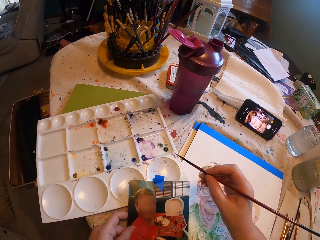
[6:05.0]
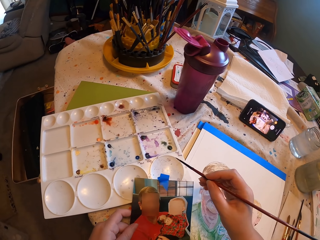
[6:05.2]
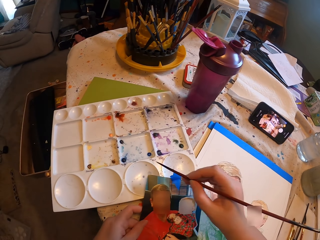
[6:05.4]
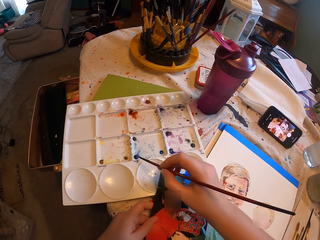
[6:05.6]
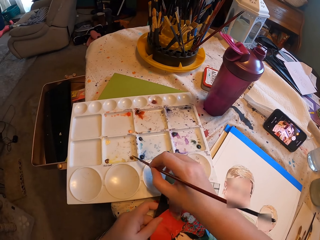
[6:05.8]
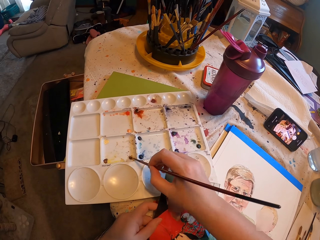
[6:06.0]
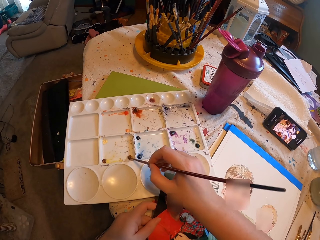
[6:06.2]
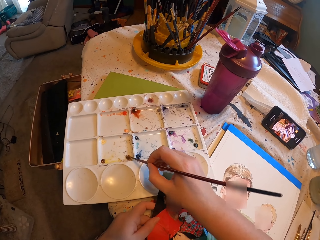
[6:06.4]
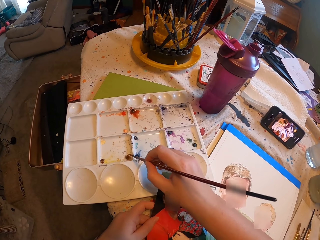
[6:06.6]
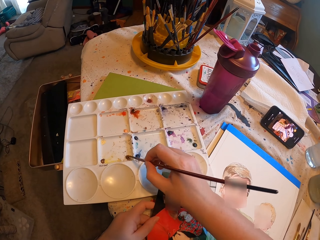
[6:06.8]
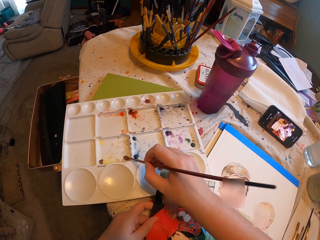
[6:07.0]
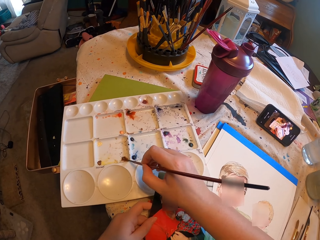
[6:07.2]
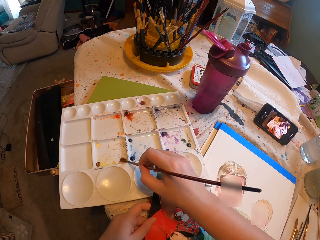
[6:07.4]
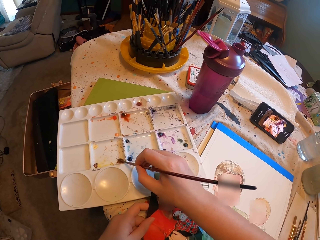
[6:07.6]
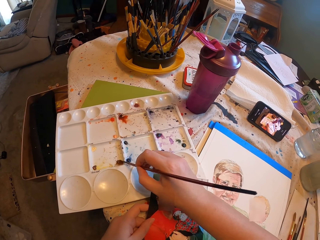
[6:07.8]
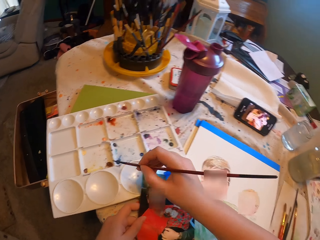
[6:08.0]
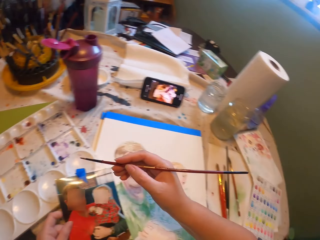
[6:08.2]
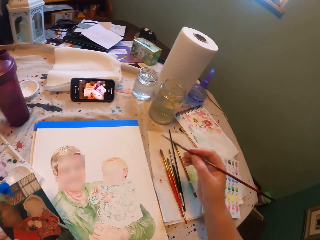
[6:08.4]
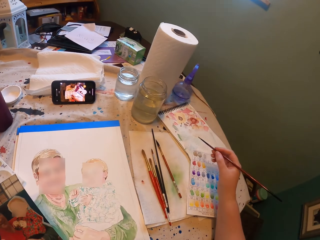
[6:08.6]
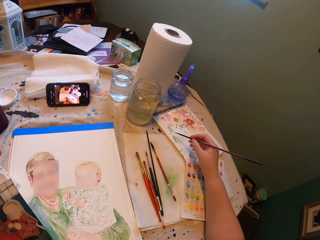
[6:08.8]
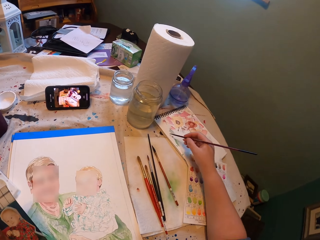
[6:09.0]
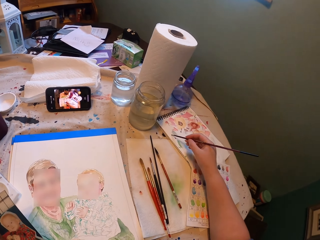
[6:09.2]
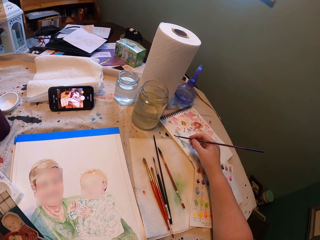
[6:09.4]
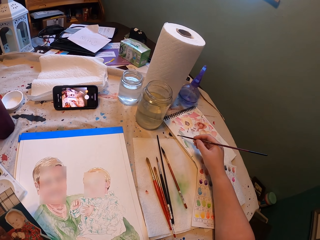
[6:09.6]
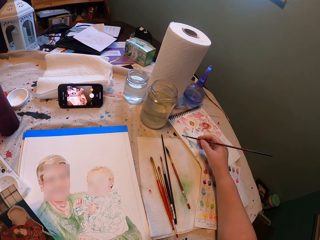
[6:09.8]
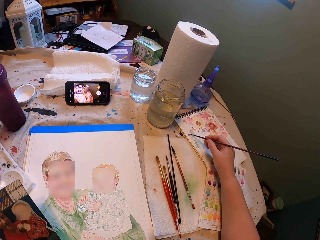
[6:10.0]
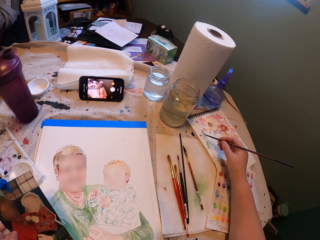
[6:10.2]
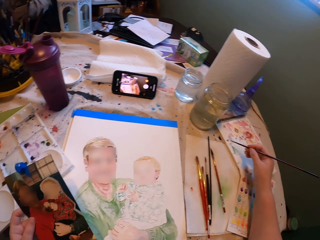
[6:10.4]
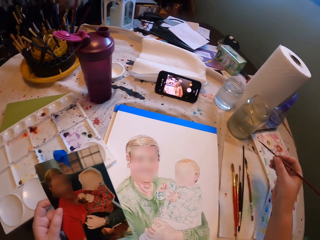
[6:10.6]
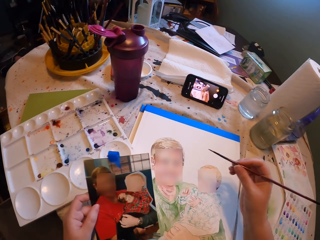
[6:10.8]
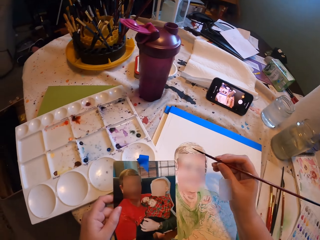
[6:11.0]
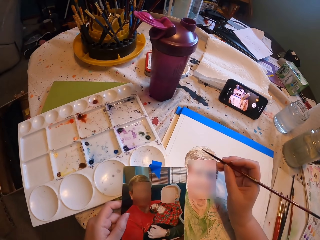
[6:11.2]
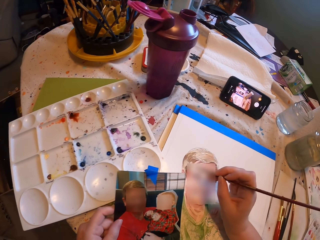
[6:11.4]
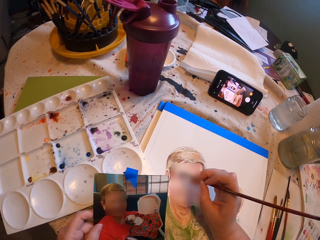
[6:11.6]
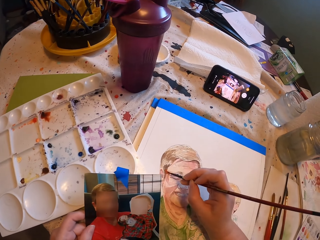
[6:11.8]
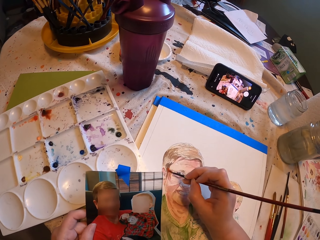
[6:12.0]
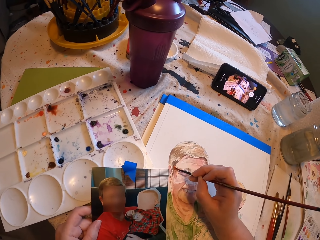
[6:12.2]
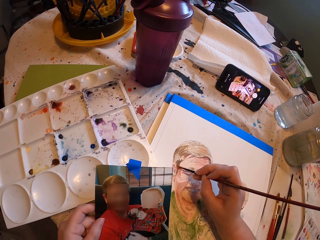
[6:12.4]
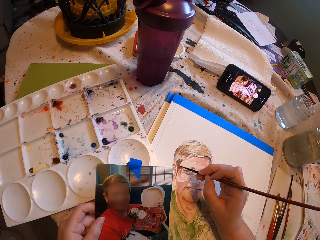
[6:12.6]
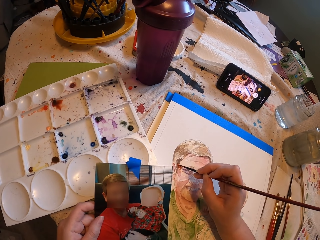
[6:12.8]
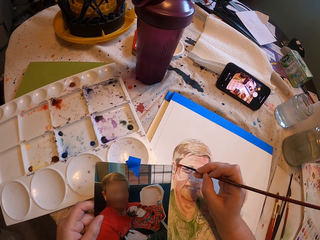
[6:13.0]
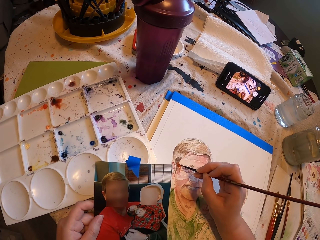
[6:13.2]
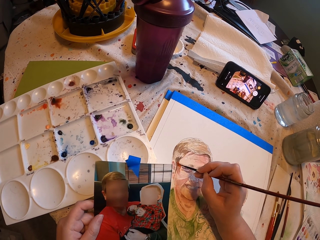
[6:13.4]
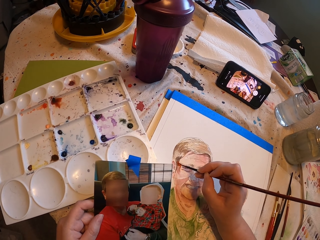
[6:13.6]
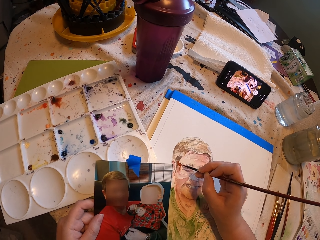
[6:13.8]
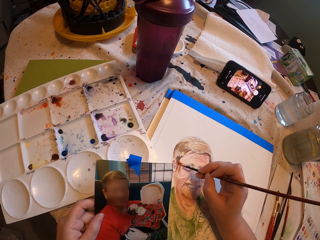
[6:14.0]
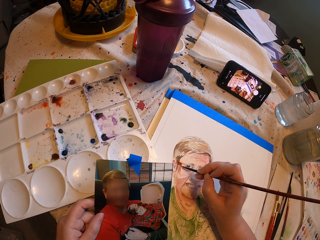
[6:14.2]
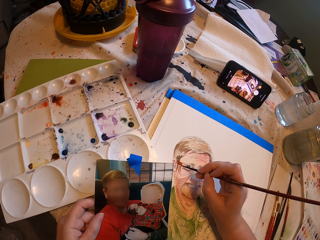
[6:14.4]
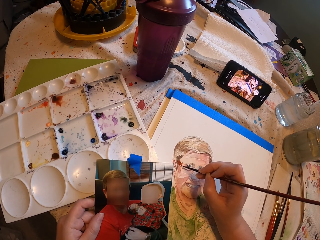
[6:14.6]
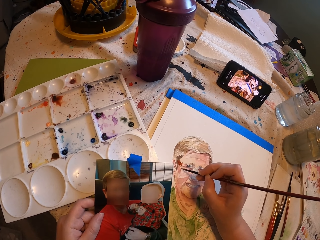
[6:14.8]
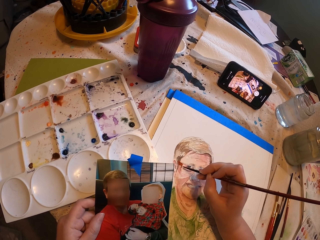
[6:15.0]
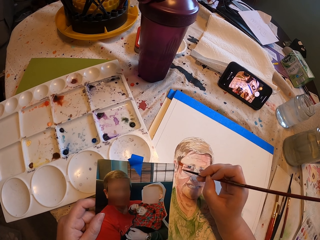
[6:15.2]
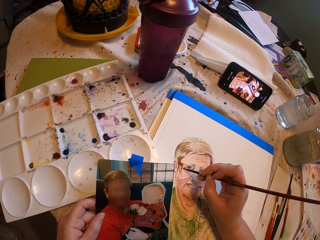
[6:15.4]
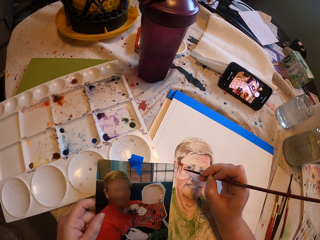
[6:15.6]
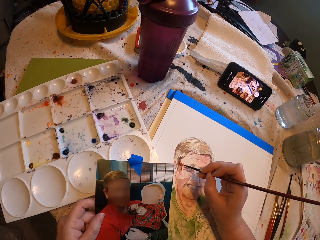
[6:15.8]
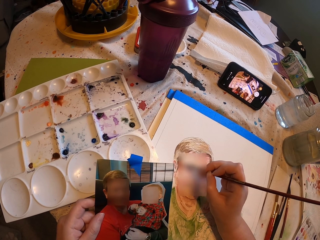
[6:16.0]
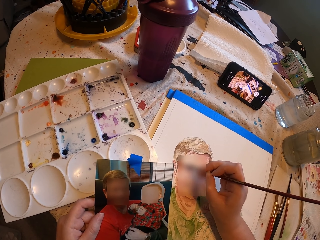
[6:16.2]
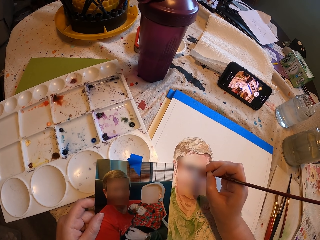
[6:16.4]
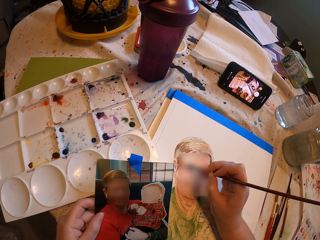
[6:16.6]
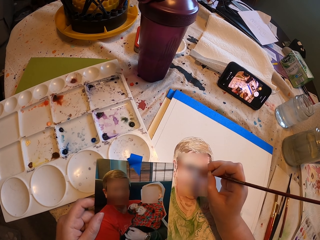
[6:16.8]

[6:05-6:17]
The camera wearer places the brush on the watercolor box. They apply something on the drawing brush. They remove excess paint from the brush on the book. They draw on the white art paper with the drawing brush.

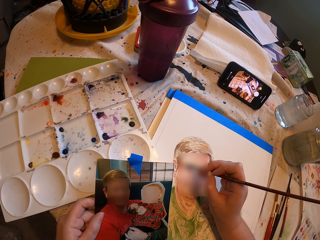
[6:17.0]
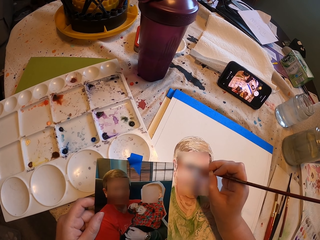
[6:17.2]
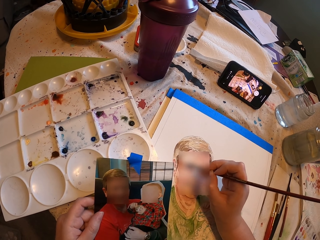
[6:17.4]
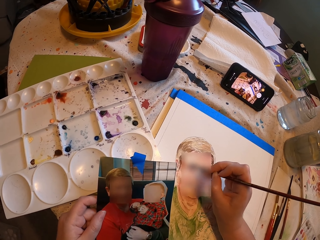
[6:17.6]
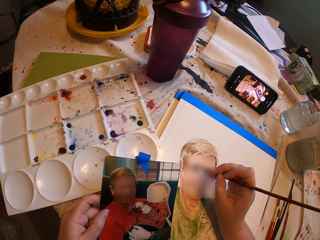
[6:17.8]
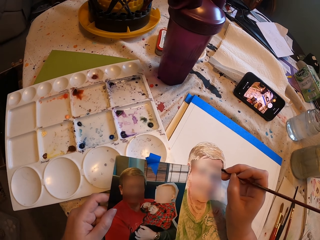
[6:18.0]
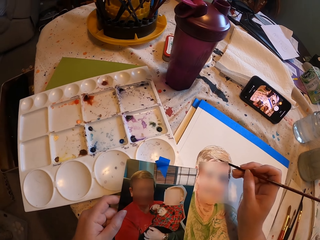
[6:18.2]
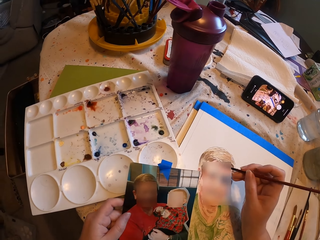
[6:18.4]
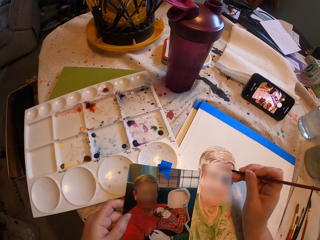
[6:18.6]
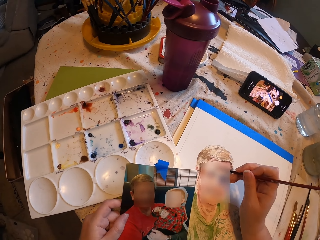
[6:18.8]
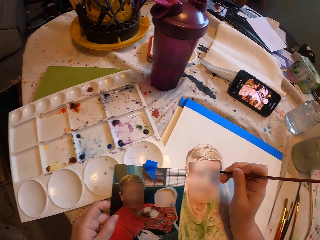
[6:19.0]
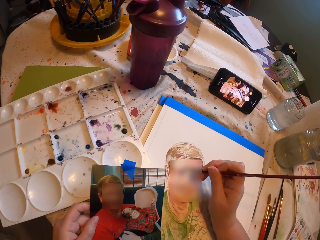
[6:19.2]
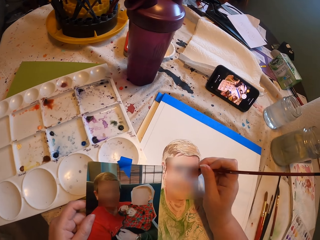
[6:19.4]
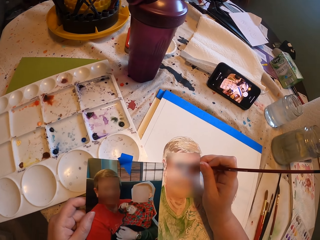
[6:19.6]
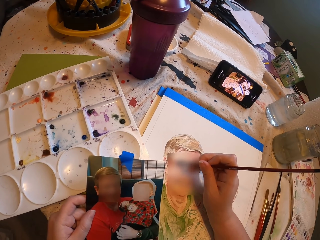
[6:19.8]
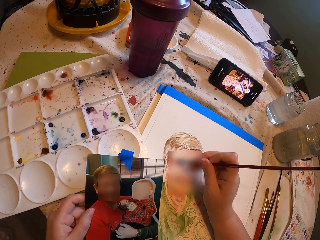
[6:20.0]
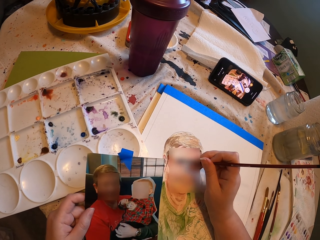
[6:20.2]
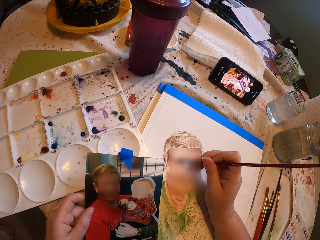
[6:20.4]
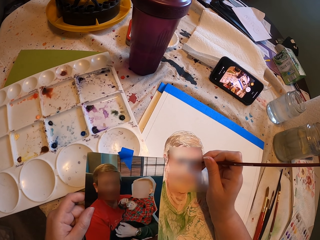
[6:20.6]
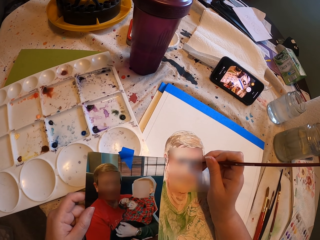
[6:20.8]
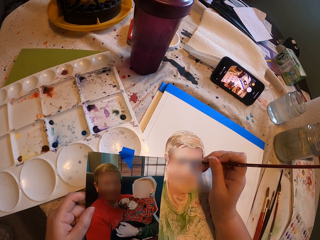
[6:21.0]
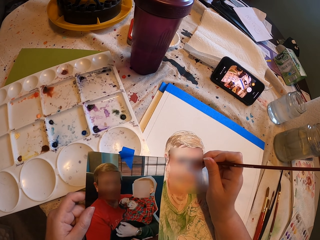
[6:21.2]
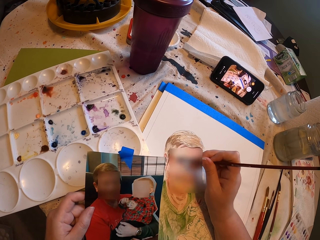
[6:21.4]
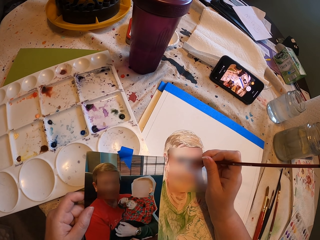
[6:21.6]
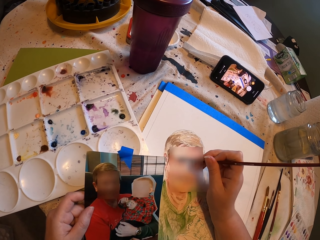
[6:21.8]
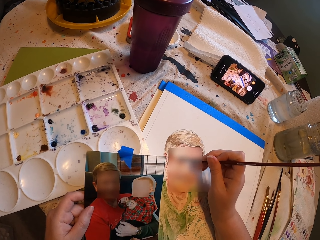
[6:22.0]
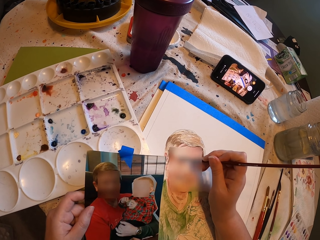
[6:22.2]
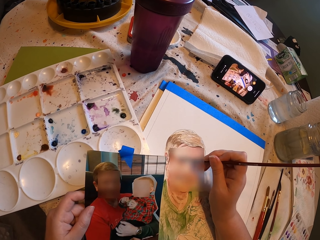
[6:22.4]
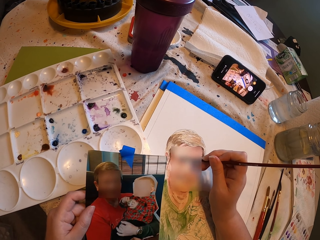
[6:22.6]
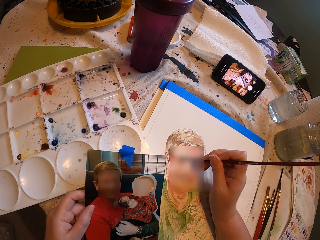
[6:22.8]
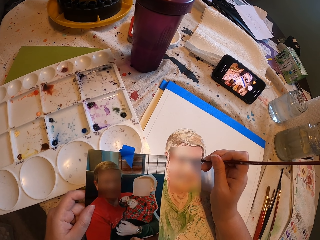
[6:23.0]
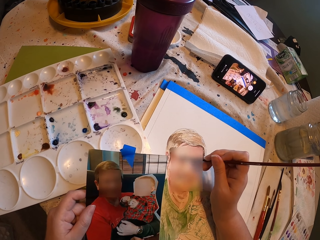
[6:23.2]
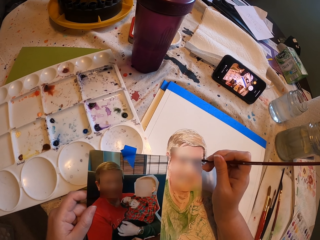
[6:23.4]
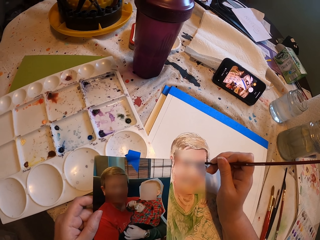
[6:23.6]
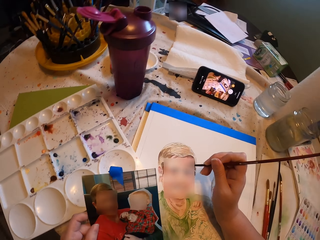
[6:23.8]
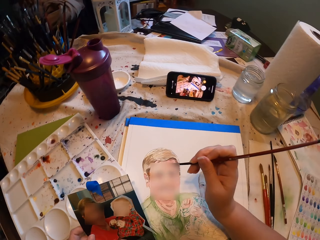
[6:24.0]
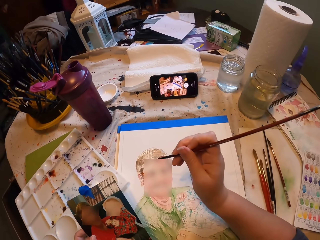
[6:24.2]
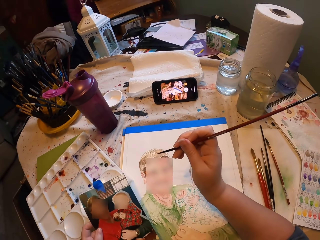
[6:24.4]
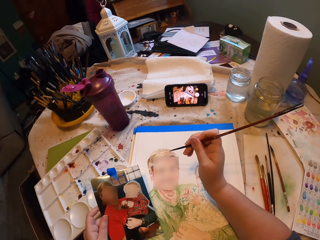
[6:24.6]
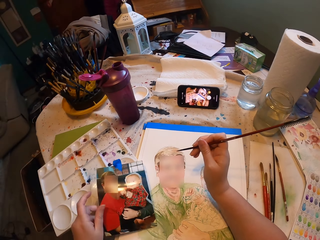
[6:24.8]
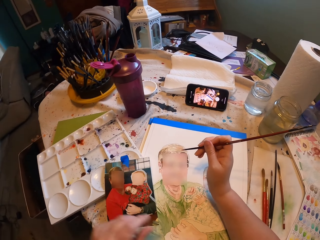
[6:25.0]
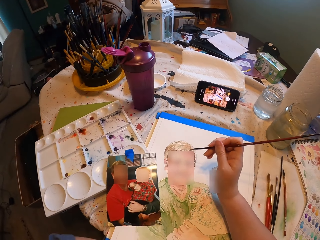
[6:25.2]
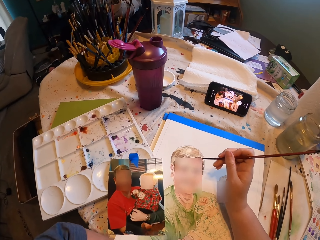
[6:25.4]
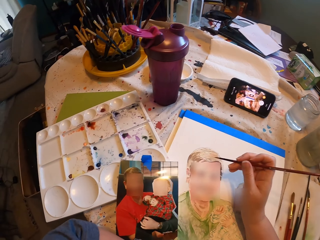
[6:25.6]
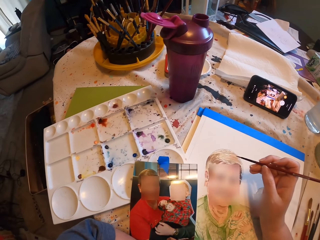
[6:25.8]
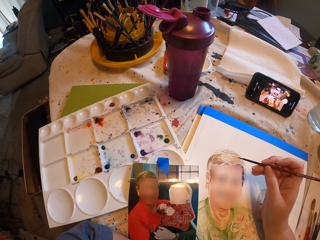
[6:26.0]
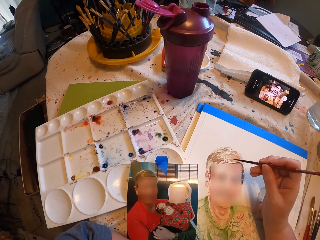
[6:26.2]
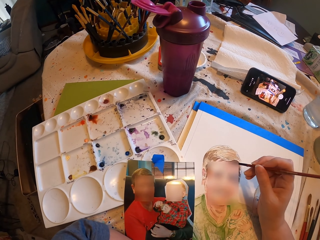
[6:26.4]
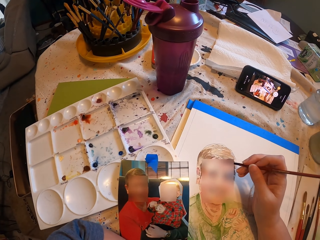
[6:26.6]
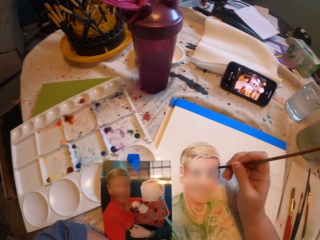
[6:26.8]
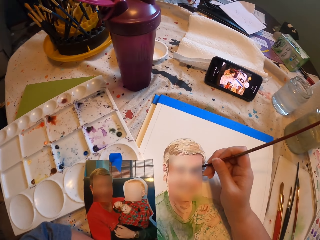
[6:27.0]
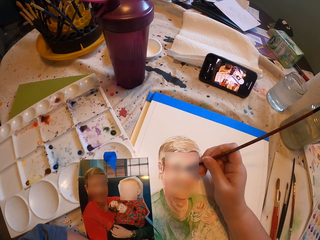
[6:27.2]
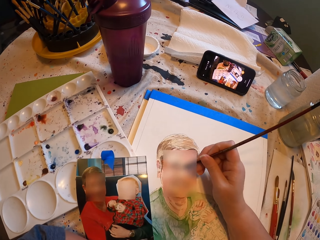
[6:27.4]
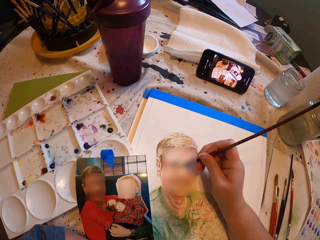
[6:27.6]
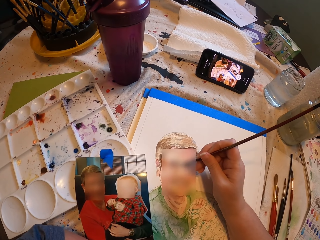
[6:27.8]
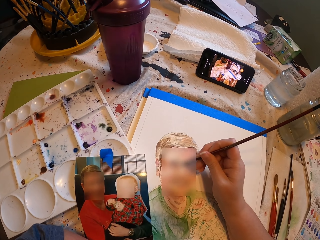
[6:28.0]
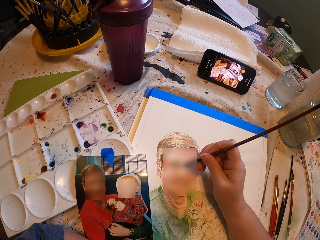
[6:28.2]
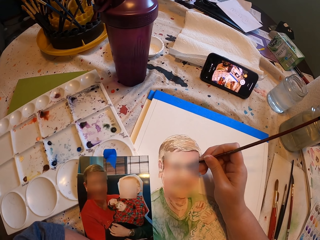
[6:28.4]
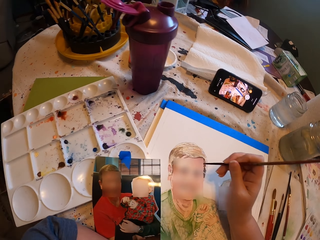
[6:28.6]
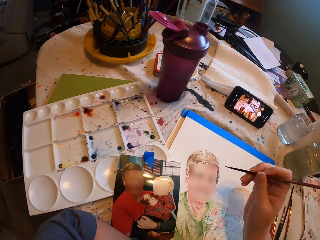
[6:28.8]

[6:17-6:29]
The camera wearer paints and puts the picture on the table.
